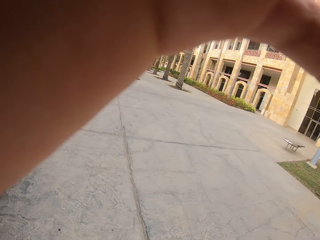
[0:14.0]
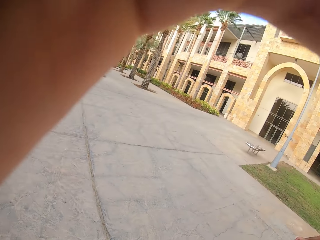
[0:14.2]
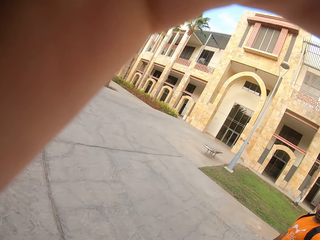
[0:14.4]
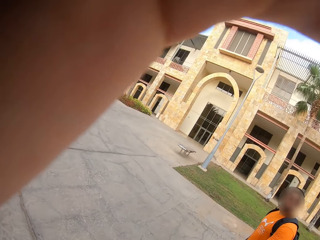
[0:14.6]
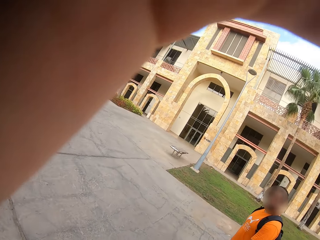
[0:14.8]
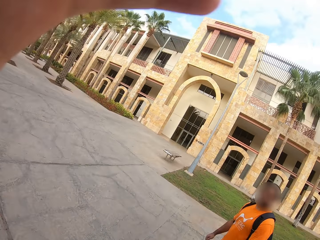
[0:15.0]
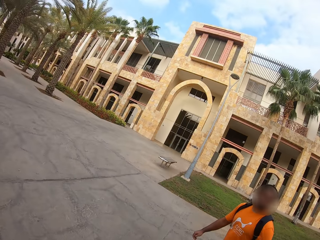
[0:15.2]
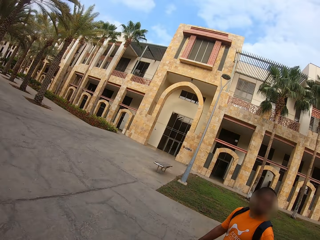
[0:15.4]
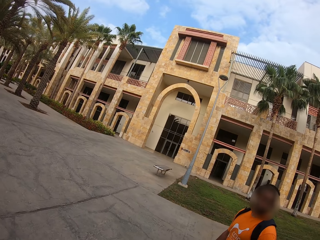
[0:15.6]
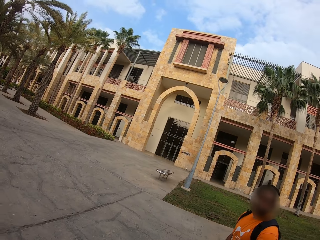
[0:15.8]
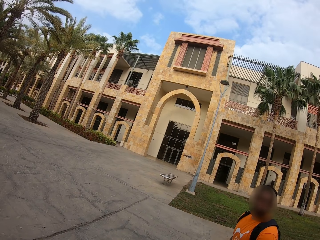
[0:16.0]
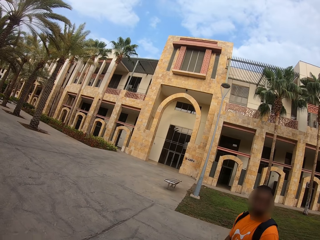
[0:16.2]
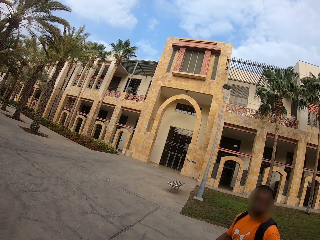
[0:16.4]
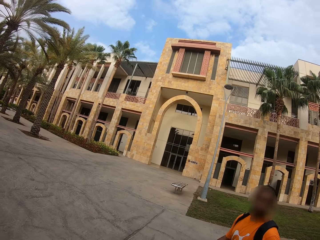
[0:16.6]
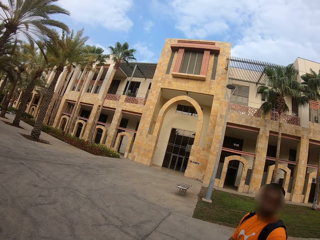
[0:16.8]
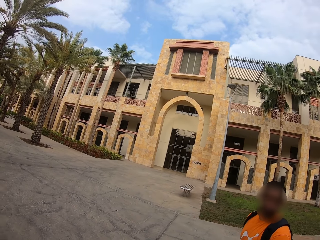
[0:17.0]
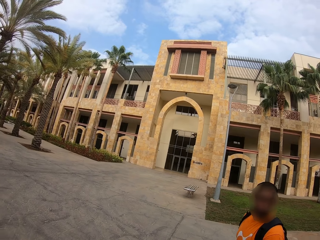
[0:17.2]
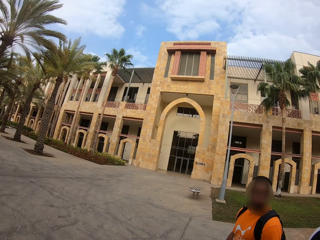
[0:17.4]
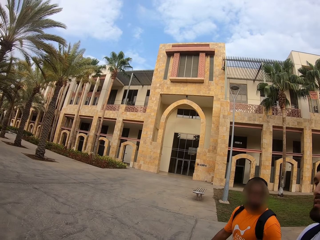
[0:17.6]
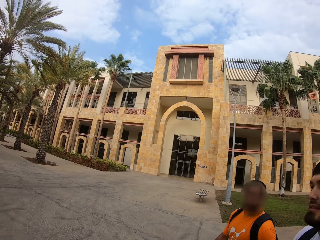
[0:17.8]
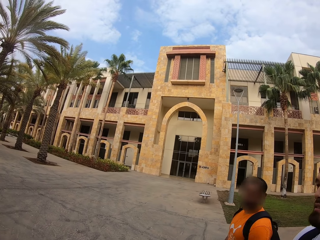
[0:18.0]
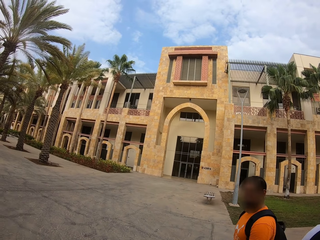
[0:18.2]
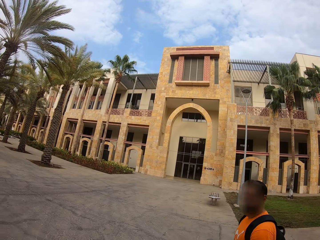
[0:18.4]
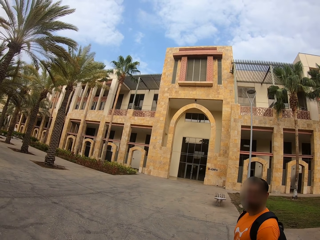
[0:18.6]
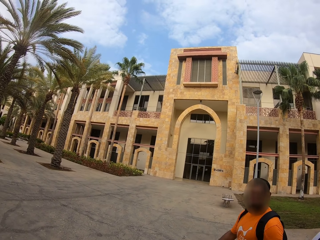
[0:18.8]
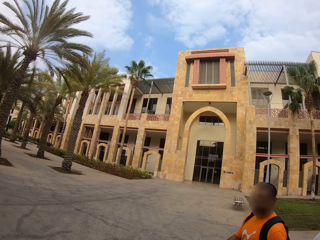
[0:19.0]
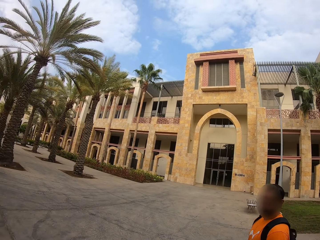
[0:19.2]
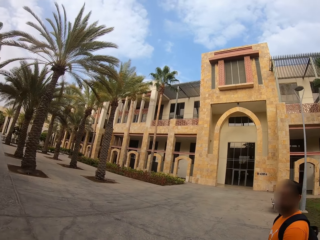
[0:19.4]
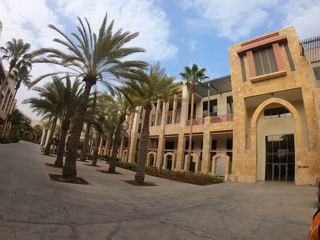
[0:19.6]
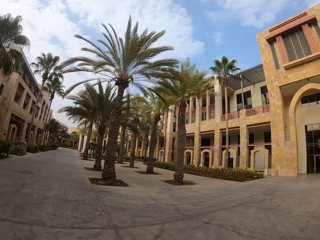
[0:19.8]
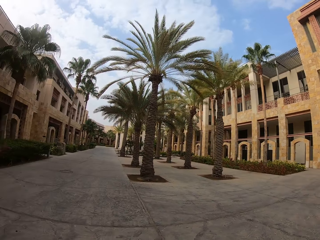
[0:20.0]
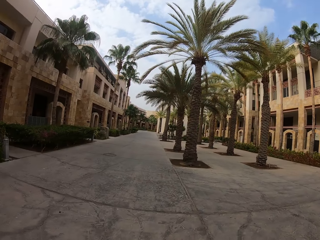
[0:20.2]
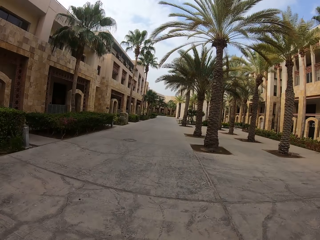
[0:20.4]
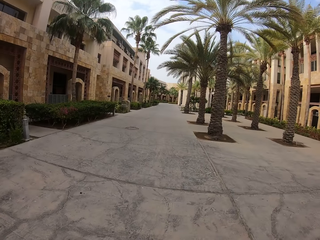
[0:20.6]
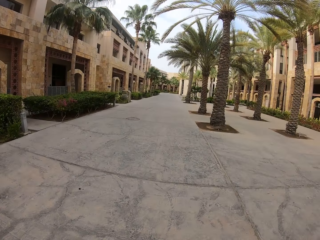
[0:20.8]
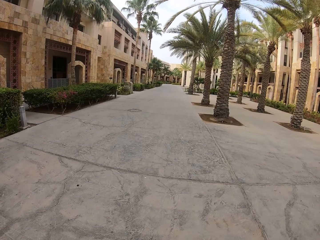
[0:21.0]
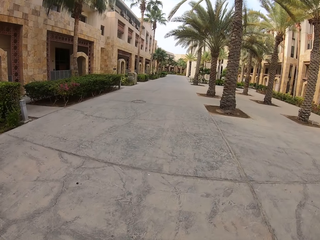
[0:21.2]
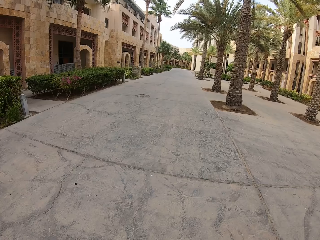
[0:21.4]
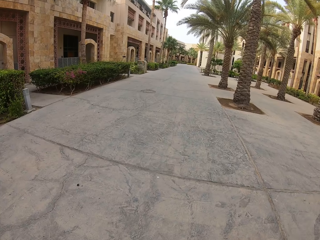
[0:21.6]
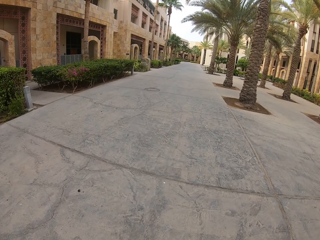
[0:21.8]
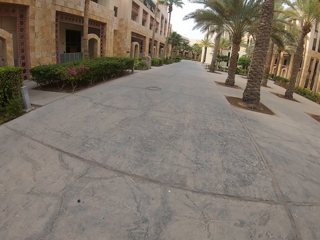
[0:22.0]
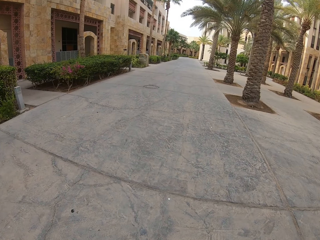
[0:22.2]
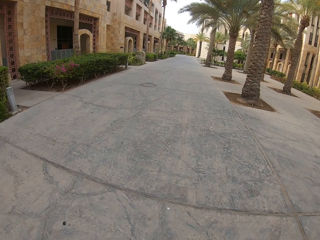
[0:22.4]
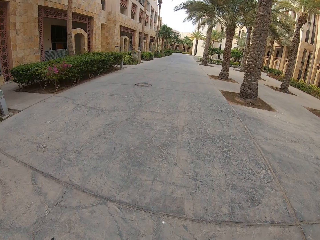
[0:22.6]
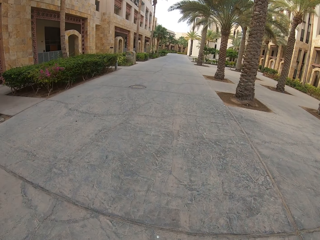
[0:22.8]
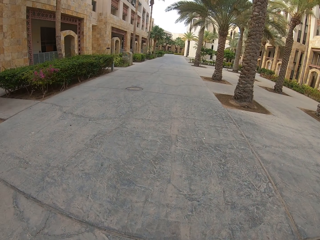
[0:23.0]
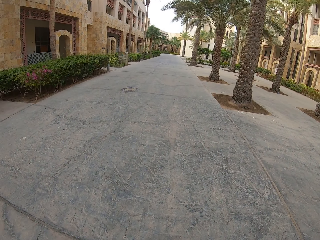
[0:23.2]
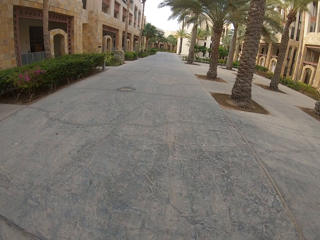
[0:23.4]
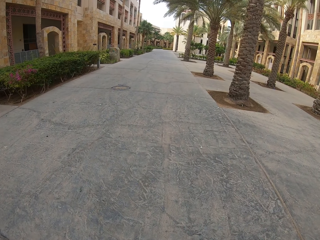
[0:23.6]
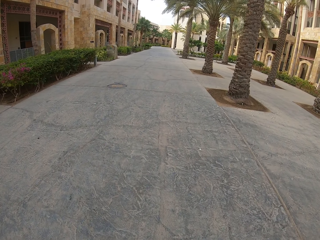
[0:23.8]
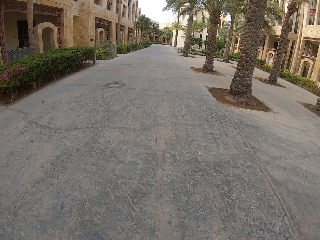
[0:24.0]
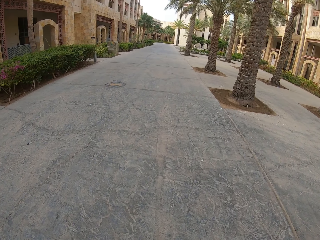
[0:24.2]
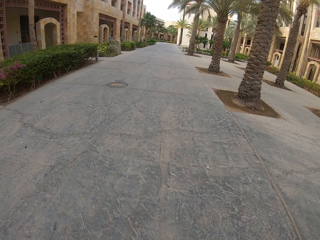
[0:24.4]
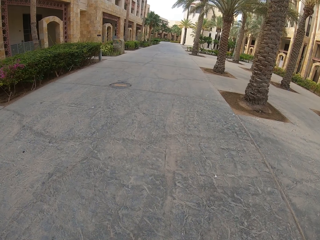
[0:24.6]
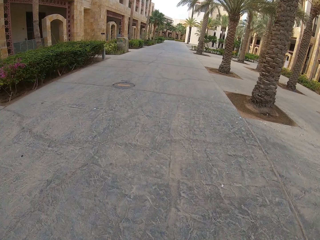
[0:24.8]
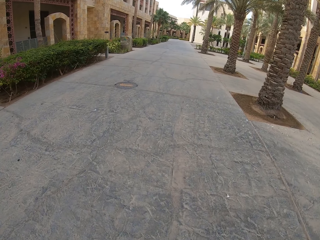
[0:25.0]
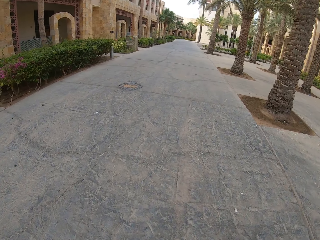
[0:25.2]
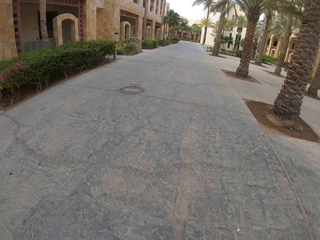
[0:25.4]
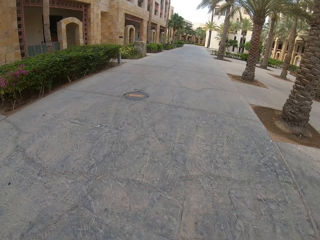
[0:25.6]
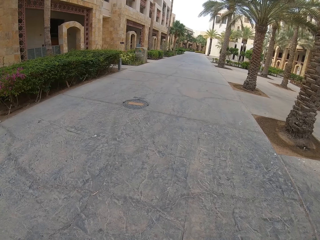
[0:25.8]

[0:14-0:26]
The camera wearer talks to a man. Someone walks with a bag at the back. The camera wearer talks to another man. They walk along the pavement. The first man walks along the pavement. The camera wearer walks along the pavement.

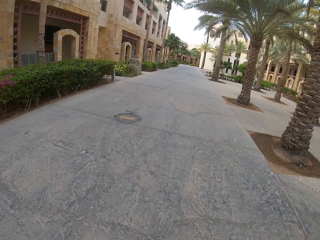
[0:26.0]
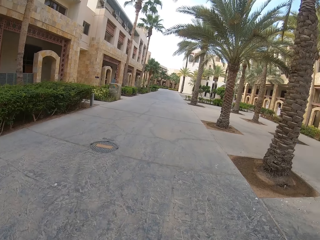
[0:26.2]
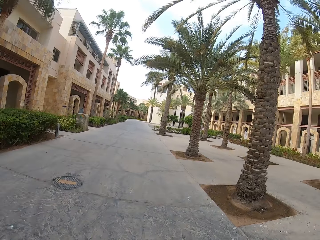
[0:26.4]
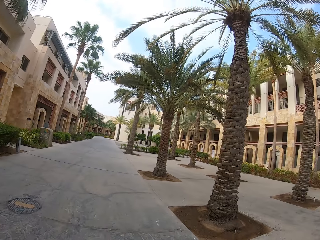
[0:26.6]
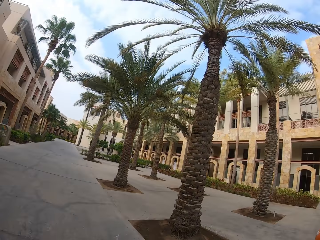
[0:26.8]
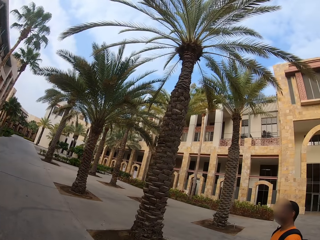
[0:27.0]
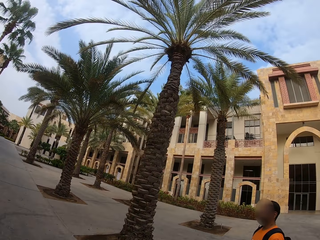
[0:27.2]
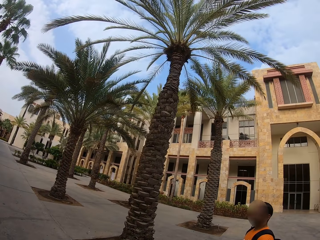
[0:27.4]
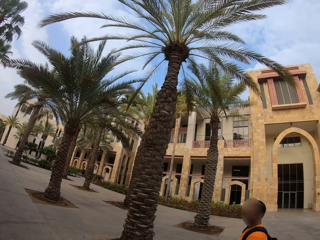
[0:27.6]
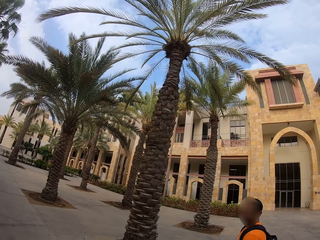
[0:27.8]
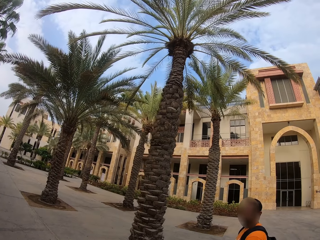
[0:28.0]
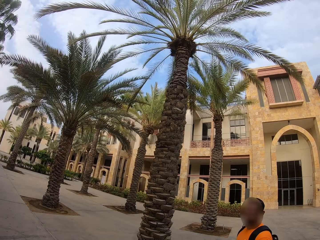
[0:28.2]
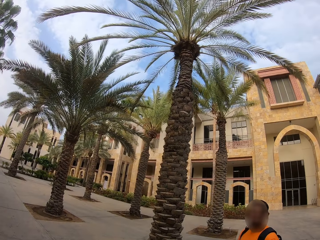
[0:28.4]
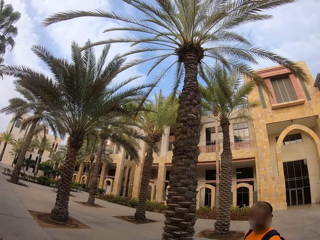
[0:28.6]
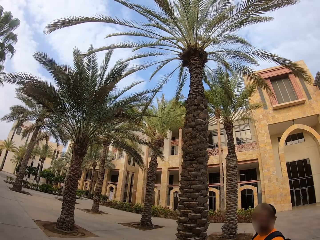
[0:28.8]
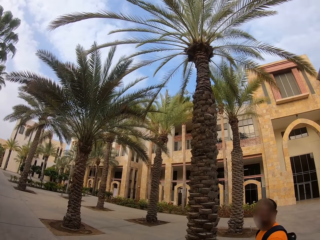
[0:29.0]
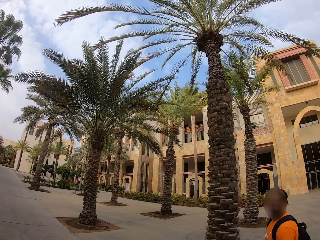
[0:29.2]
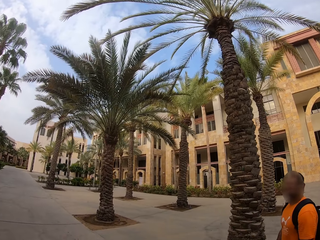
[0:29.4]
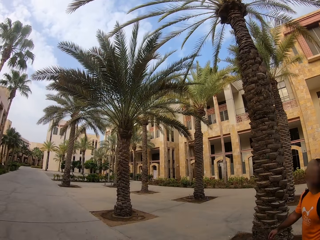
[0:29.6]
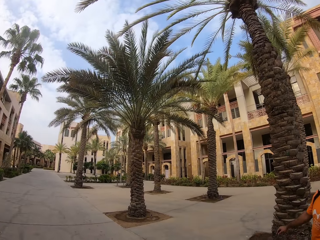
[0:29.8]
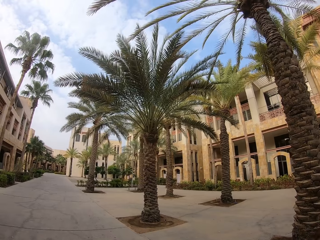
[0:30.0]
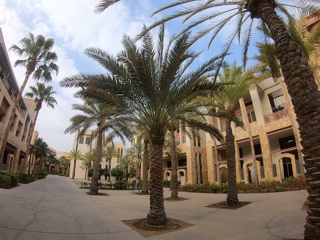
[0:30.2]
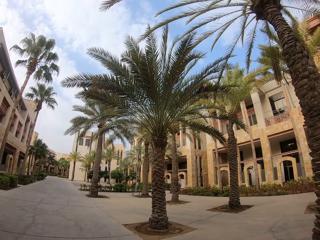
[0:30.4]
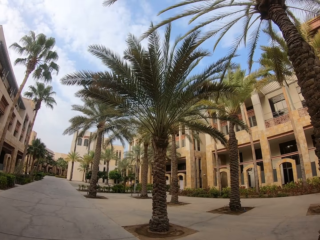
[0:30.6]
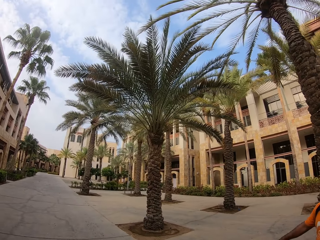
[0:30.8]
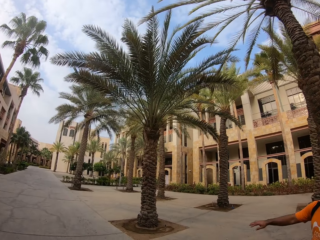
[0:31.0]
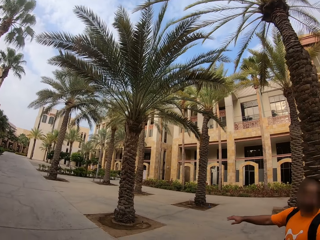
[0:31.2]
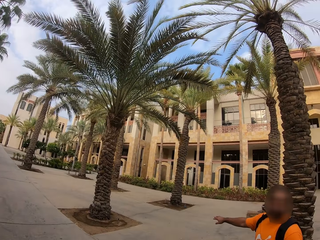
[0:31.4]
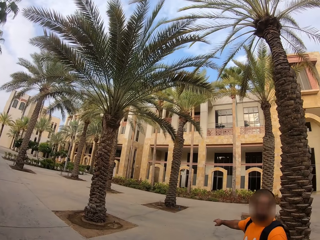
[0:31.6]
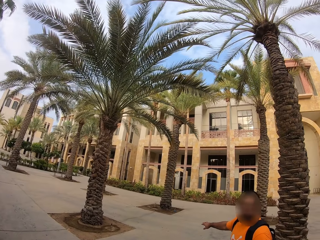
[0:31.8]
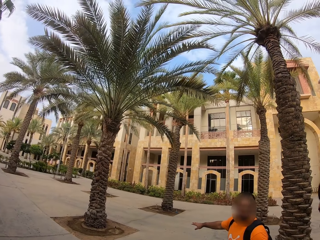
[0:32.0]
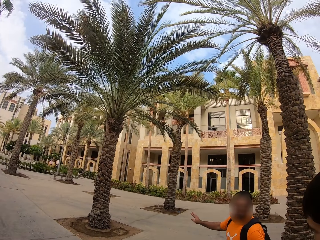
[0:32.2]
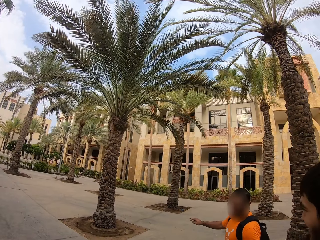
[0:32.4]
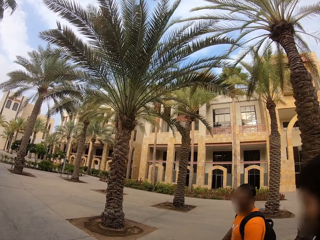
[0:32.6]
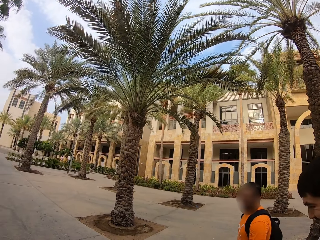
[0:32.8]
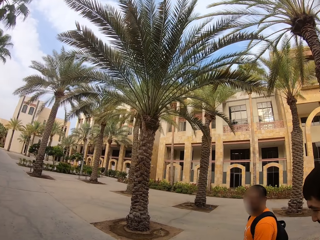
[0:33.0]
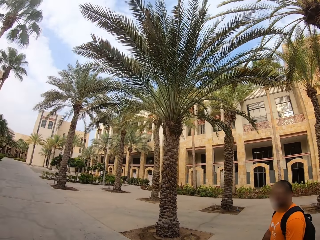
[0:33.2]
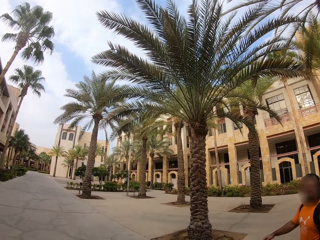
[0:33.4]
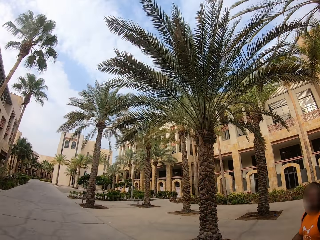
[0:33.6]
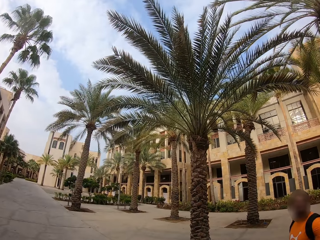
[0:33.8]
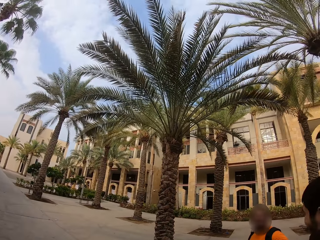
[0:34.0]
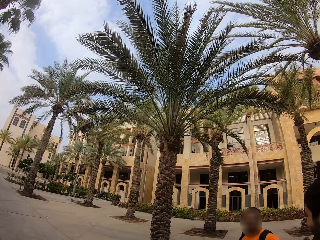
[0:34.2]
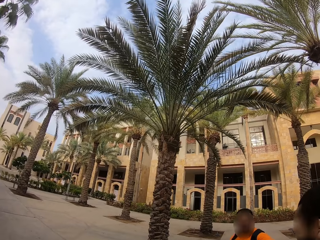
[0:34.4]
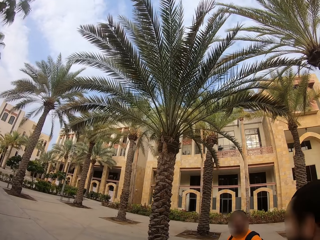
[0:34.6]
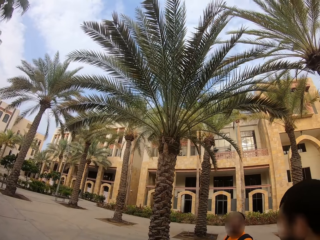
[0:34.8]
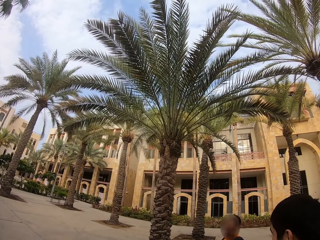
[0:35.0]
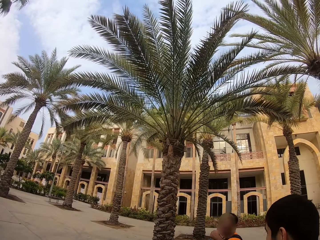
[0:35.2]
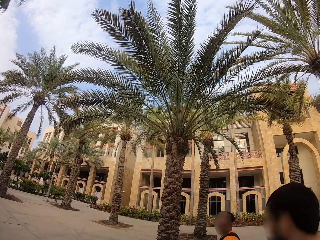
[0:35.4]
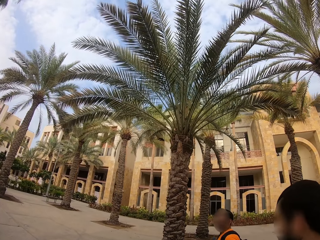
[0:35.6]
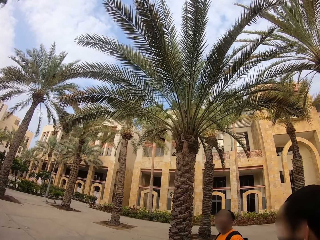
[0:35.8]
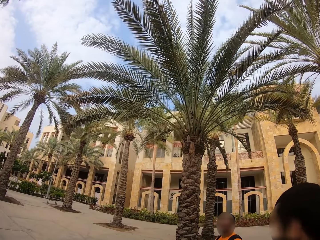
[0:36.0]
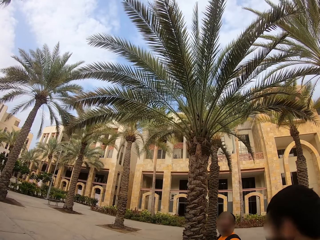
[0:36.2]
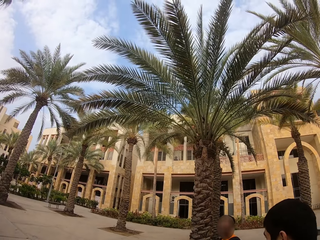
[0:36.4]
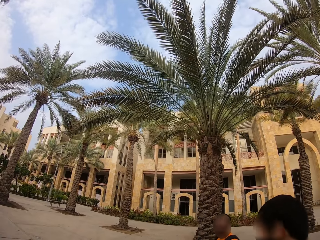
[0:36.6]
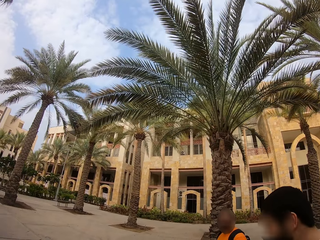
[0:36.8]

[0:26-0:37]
The camera wearer looks at a person. They talk to a man. They talk to another man. Another person converses with the first person. The first man walks along the pavement.
